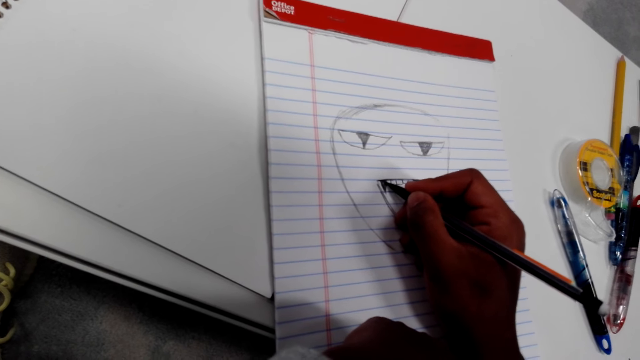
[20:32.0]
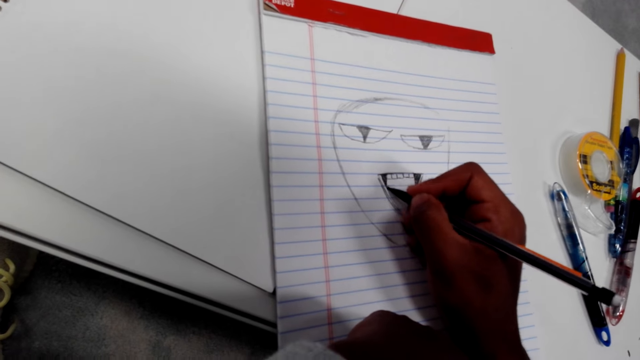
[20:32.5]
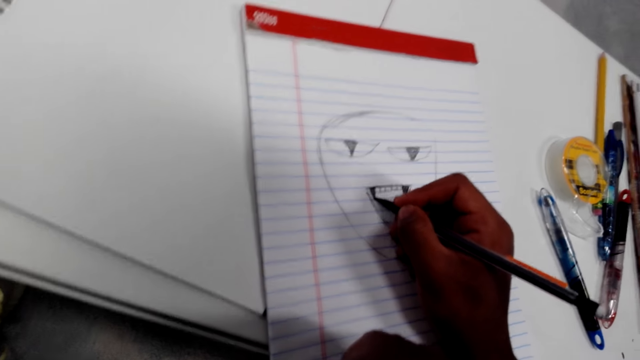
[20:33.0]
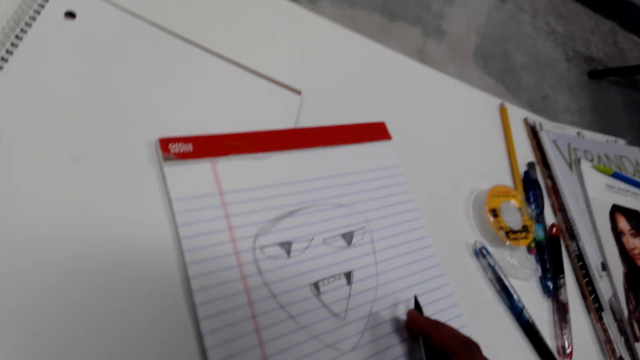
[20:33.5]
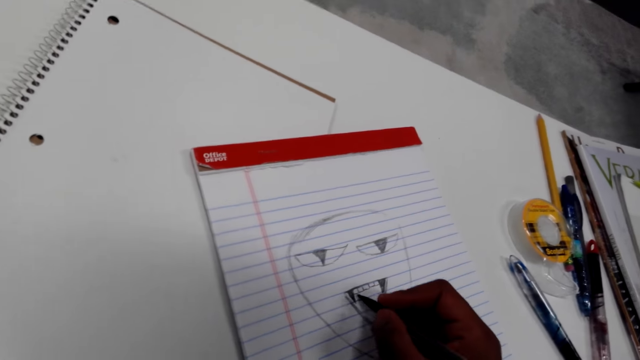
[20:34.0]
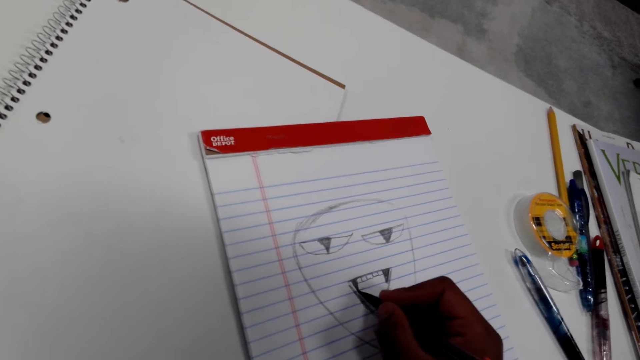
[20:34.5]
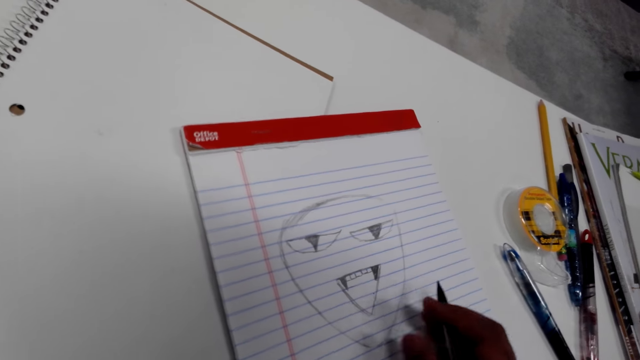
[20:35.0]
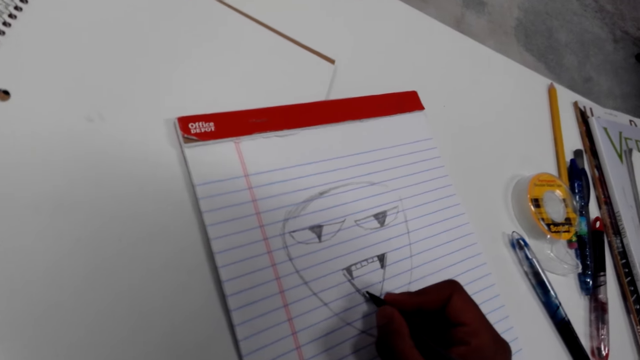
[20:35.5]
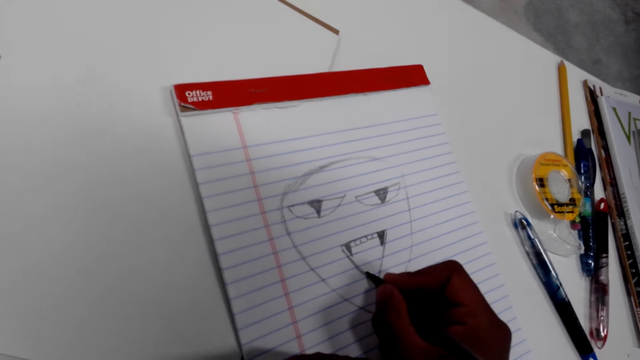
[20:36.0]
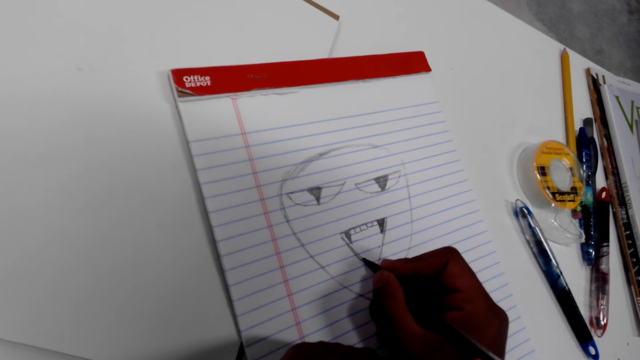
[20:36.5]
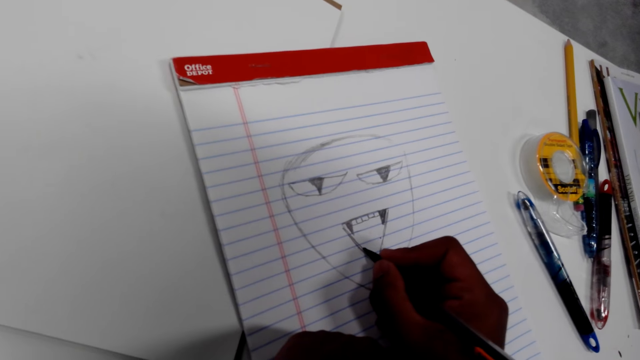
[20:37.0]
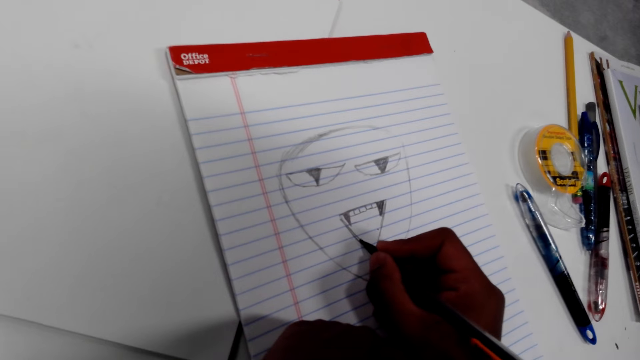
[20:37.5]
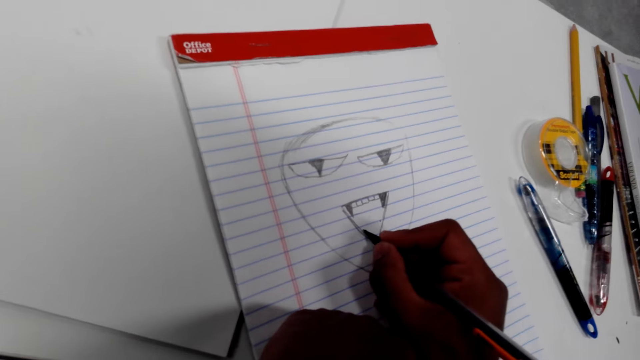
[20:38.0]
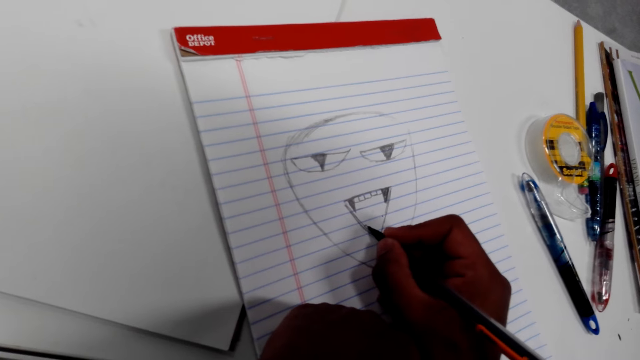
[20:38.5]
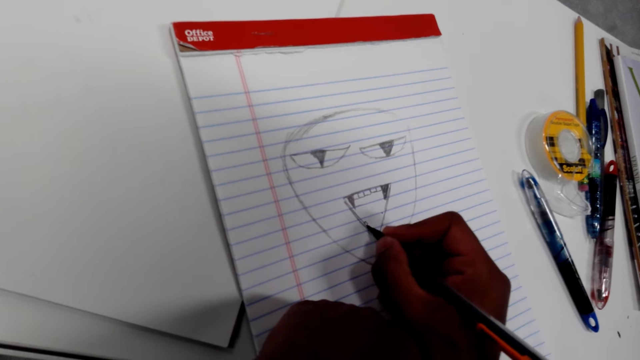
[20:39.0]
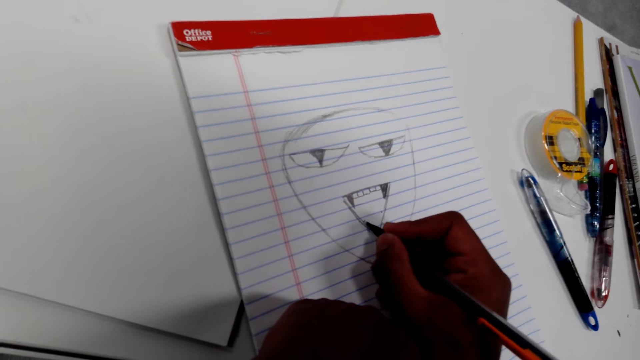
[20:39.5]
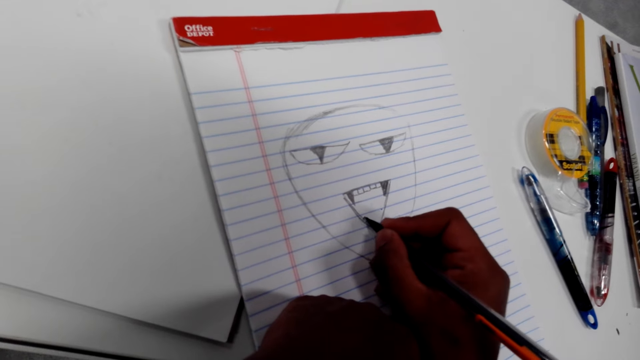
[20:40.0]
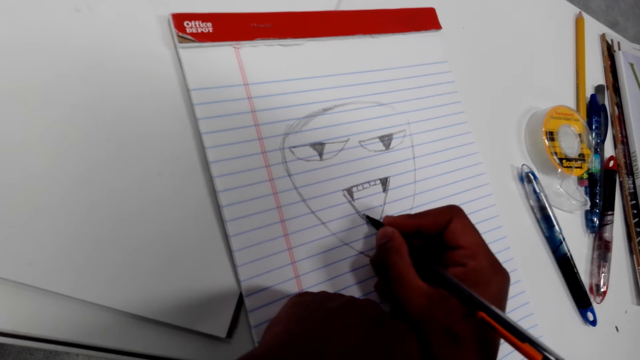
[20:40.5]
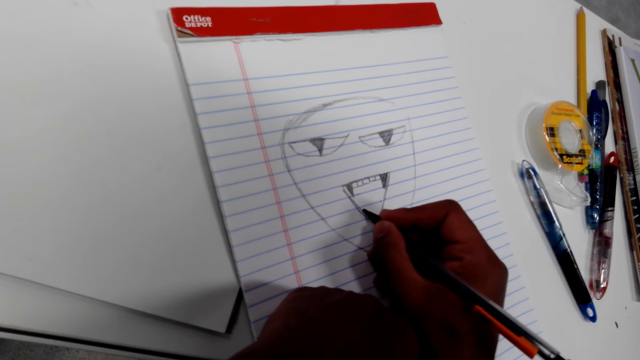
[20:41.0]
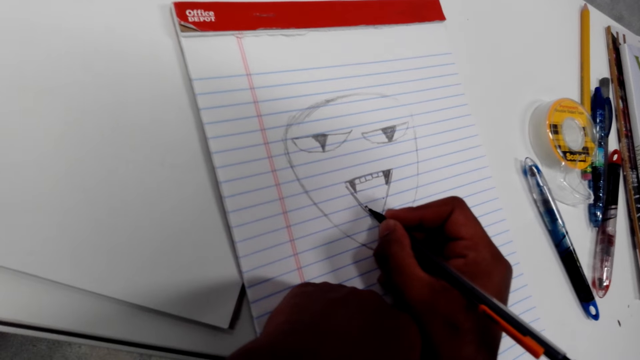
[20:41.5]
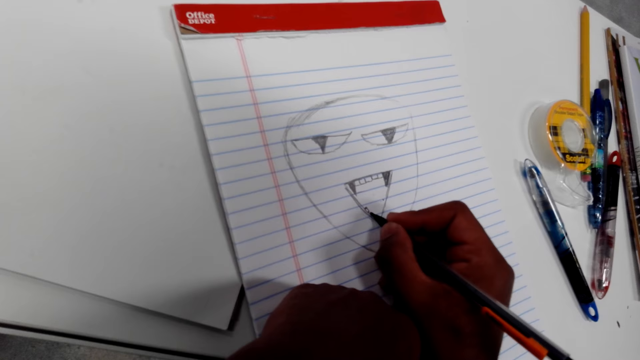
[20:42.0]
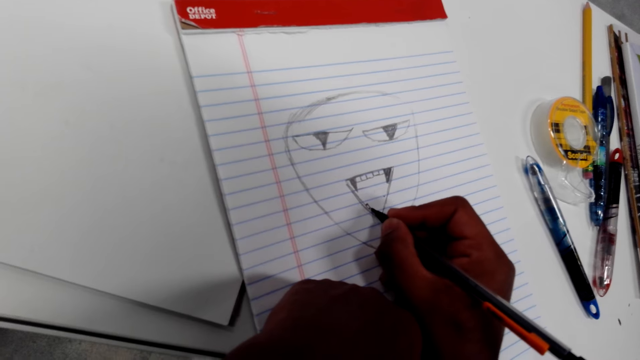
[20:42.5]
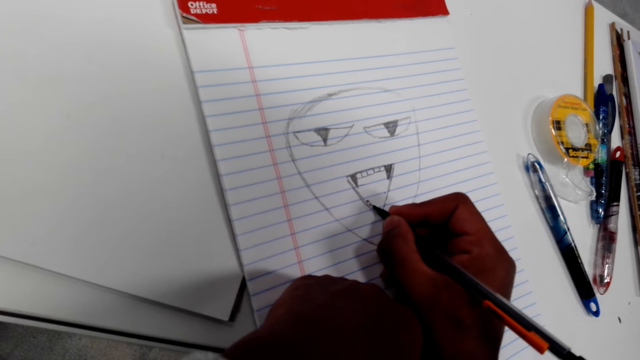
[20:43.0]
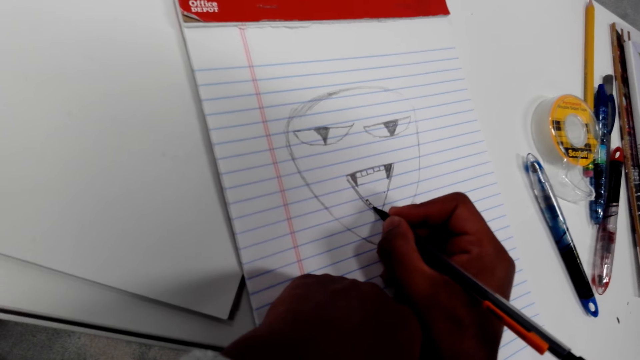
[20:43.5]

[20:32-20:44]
The camera wearer looks on the notepaper. They draw on the note paper.

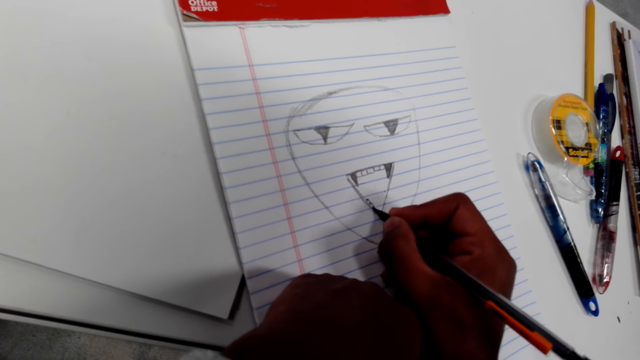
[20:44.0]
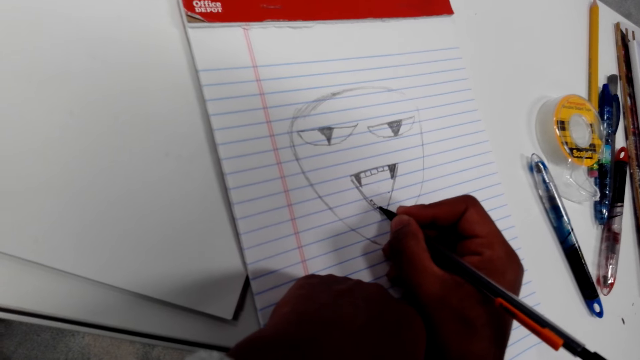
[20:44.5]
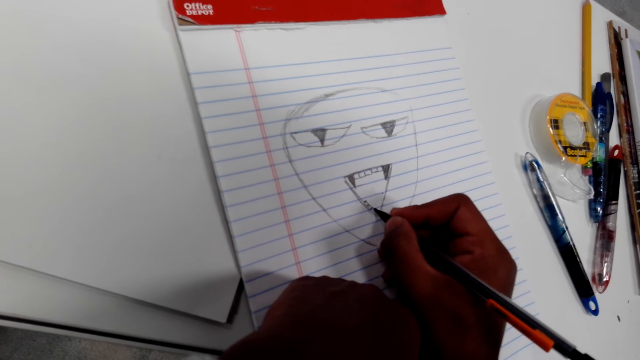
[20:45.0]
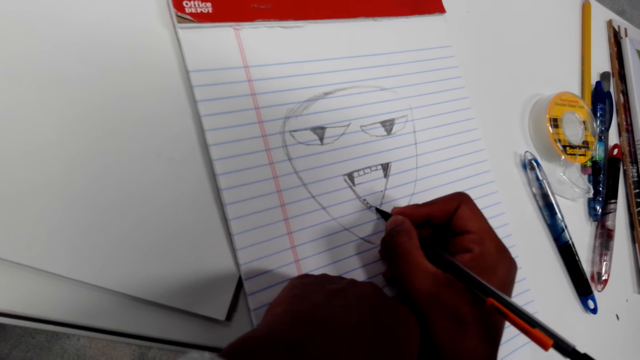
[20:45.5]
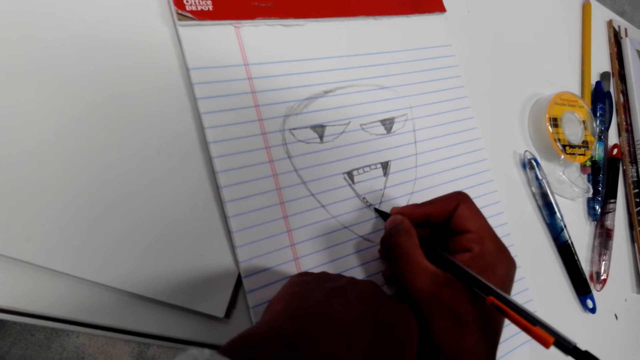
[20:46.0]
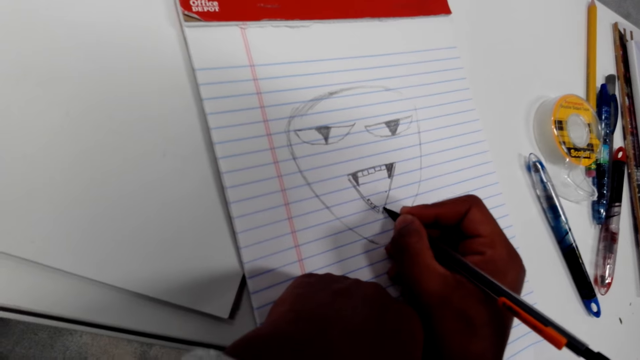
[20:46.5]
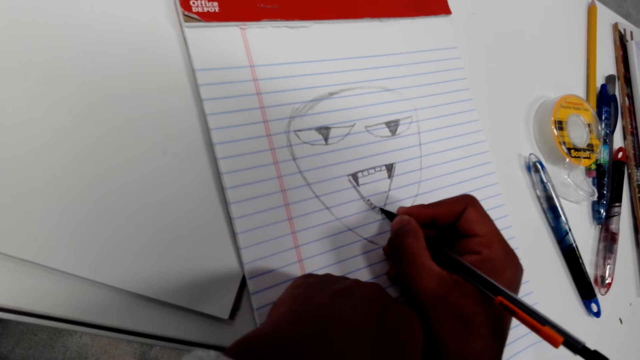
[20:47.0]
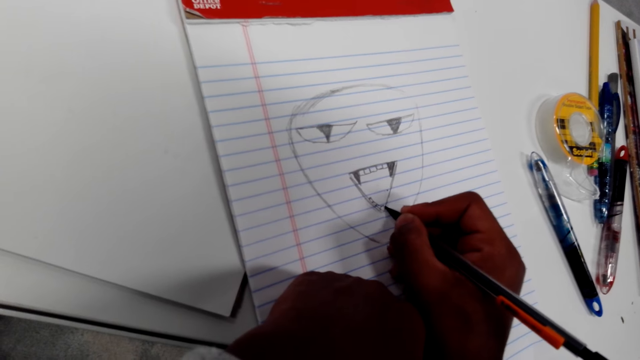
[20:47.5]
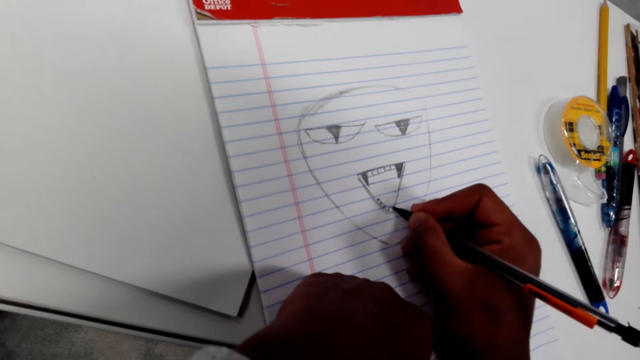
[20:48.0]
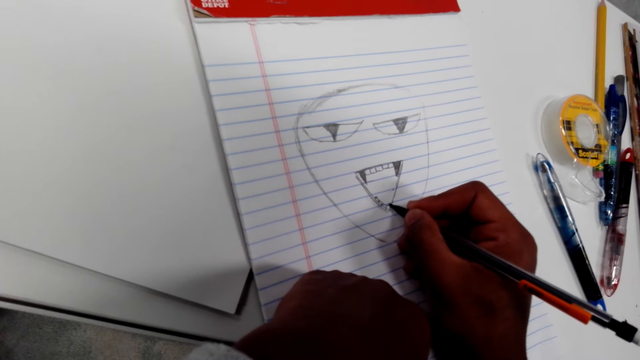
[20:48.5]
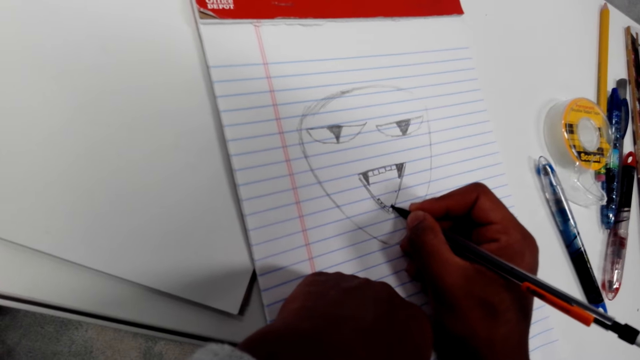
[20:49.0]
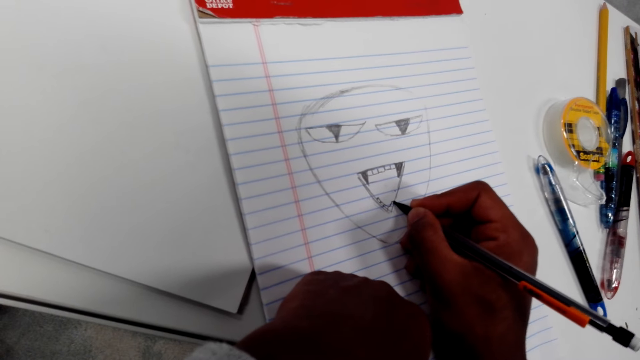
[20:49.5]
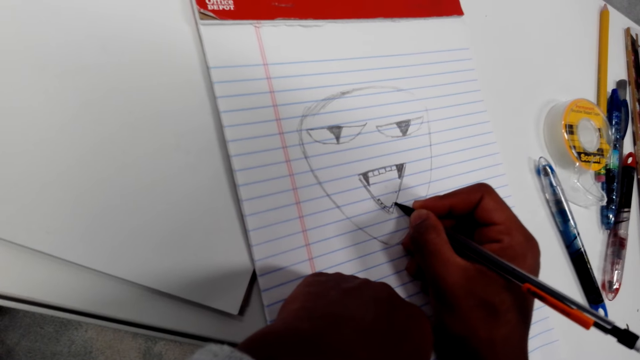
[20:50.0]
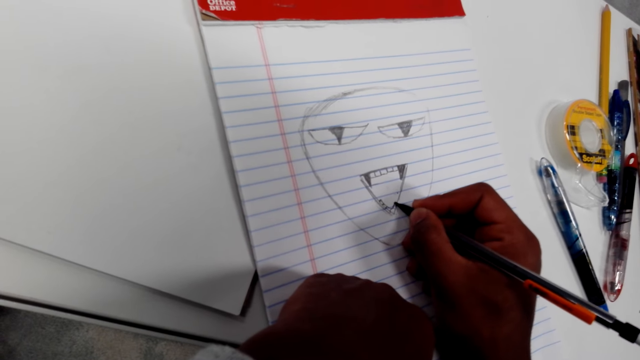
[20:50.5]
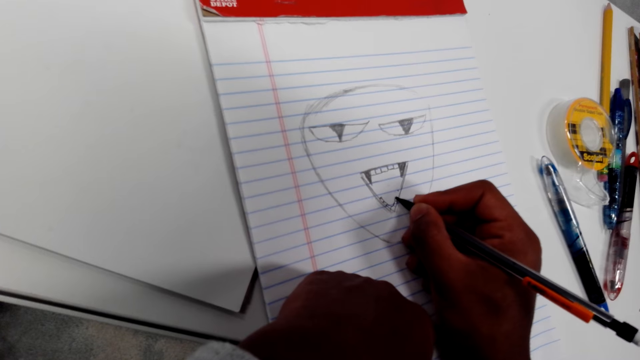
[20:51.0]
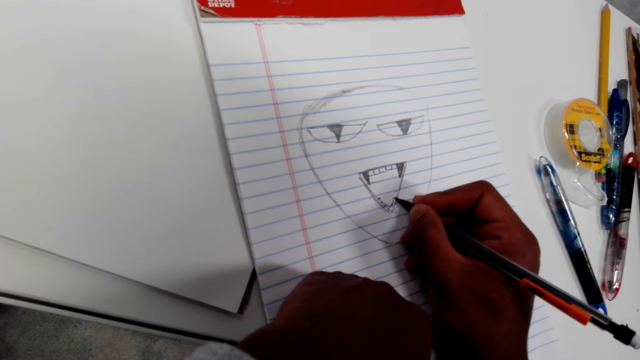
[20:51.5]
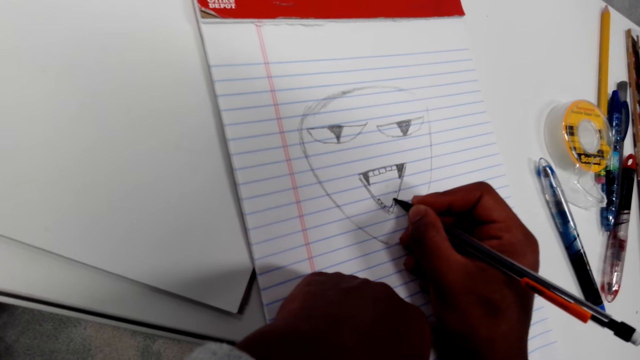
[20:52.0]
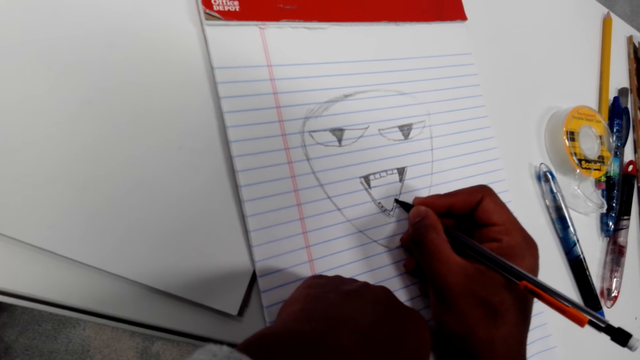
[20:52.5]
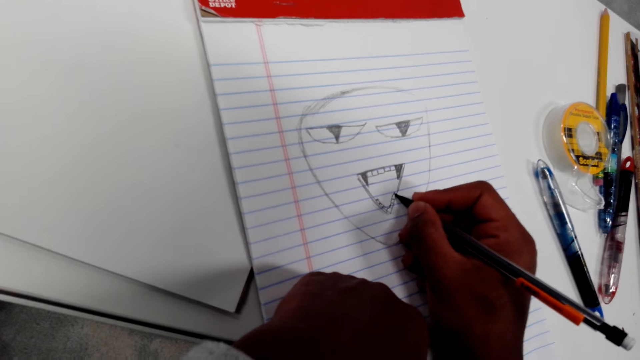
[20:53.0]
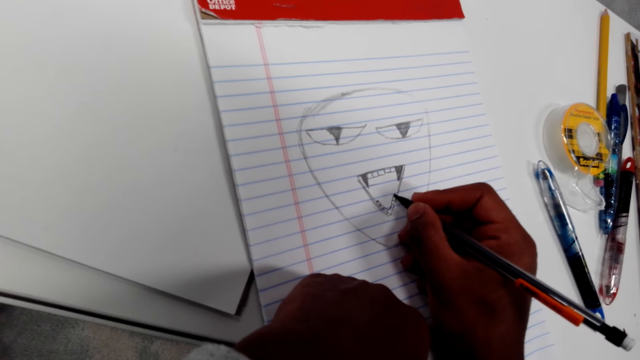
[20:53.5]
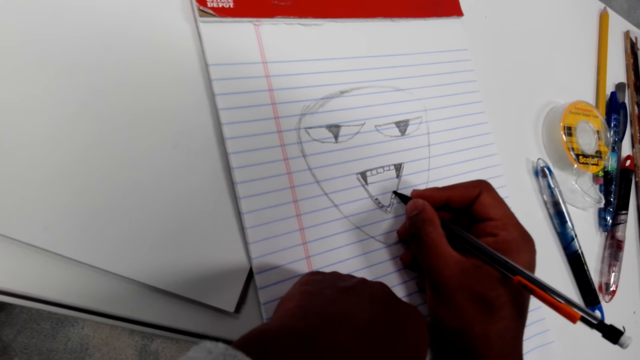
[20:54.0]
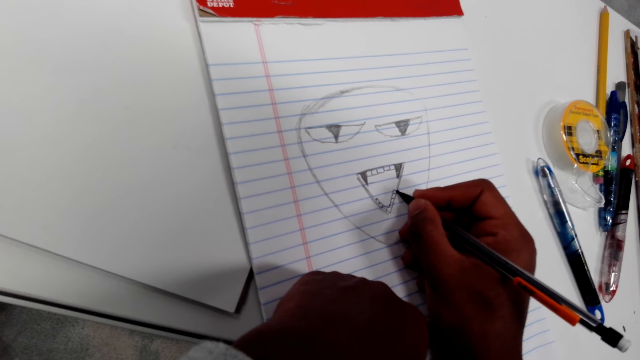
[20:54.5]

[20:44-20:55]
The camera wearer draws on the paper.
